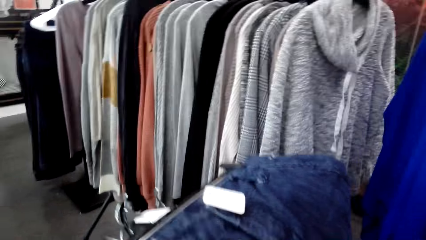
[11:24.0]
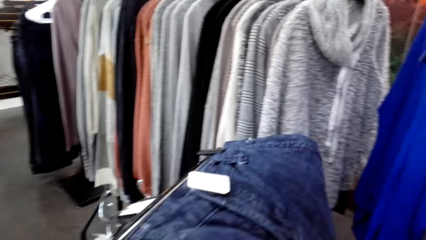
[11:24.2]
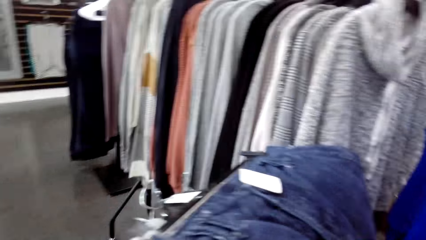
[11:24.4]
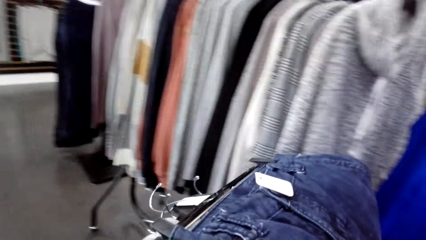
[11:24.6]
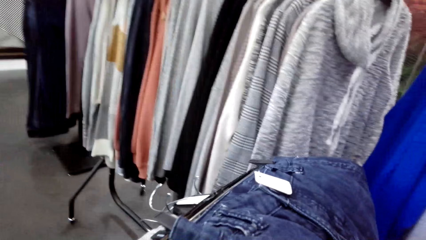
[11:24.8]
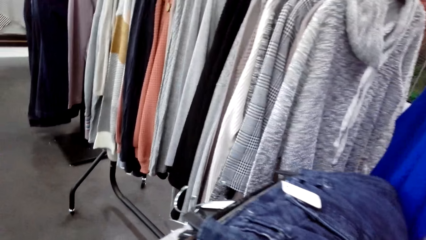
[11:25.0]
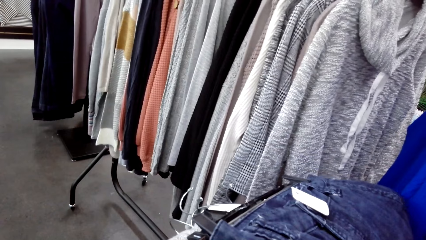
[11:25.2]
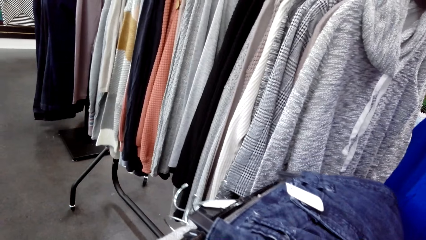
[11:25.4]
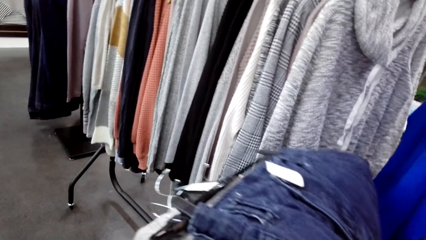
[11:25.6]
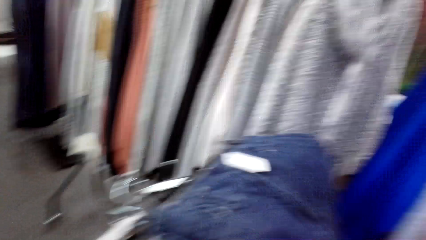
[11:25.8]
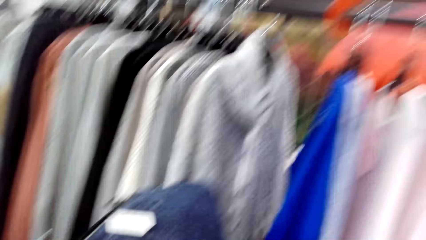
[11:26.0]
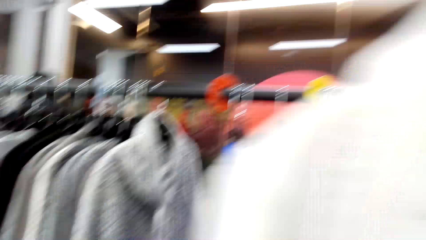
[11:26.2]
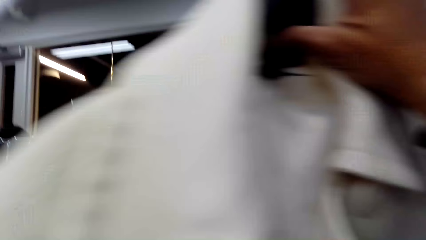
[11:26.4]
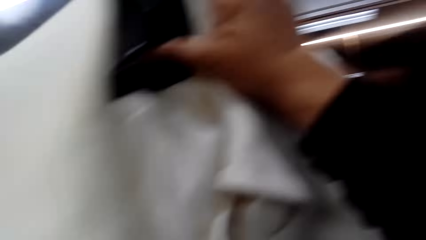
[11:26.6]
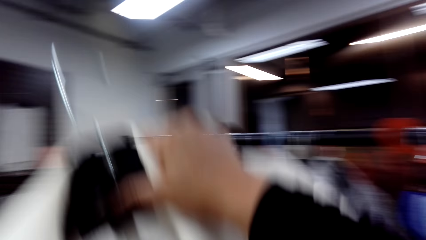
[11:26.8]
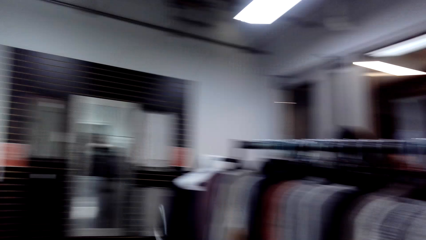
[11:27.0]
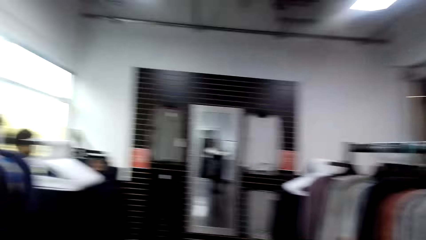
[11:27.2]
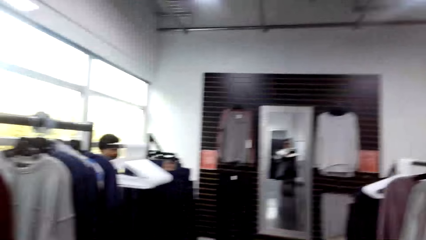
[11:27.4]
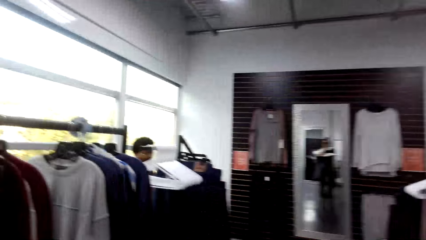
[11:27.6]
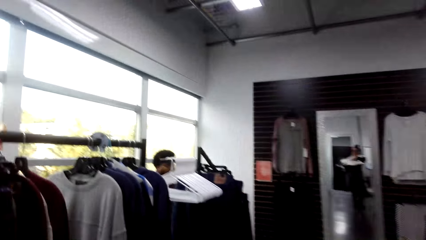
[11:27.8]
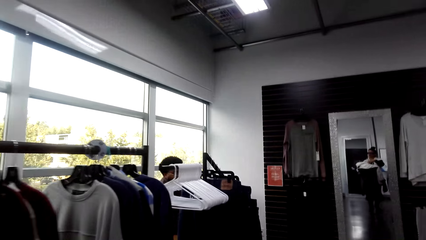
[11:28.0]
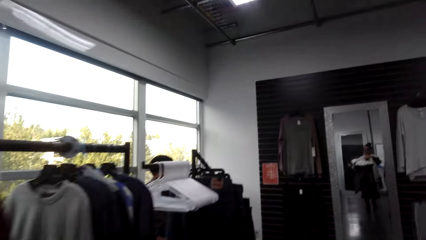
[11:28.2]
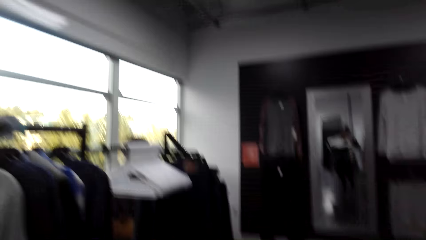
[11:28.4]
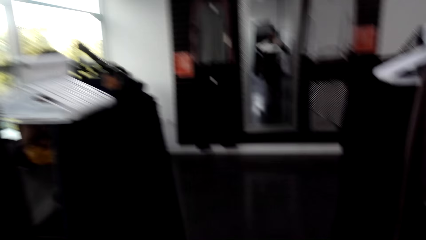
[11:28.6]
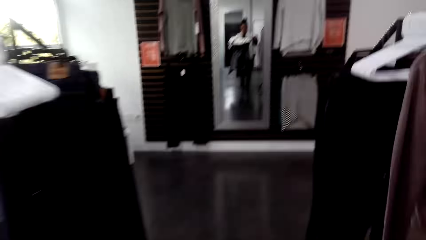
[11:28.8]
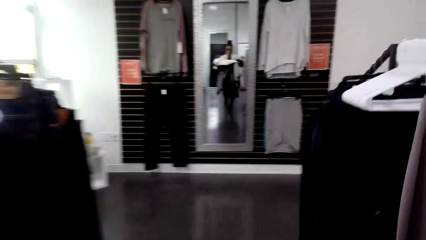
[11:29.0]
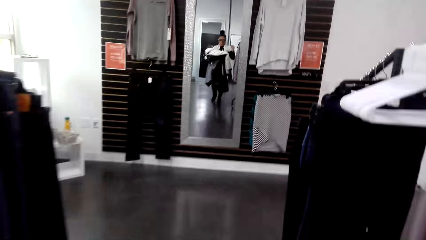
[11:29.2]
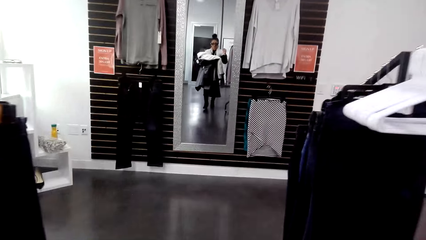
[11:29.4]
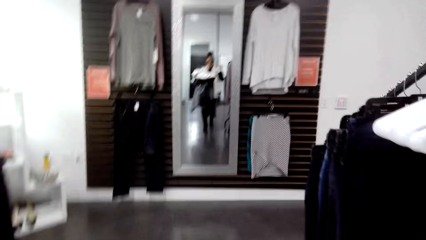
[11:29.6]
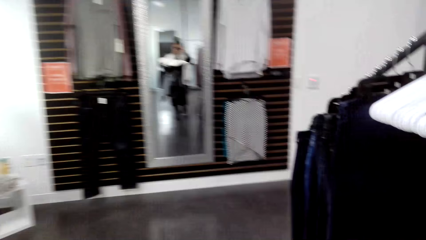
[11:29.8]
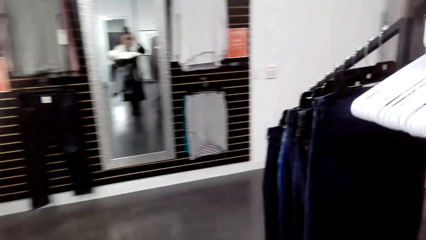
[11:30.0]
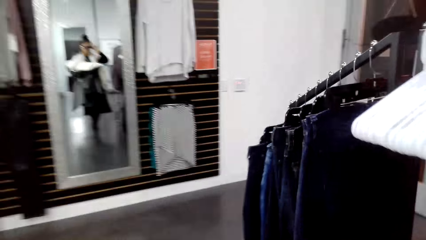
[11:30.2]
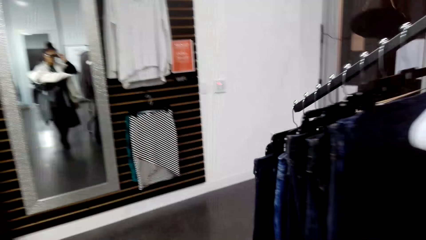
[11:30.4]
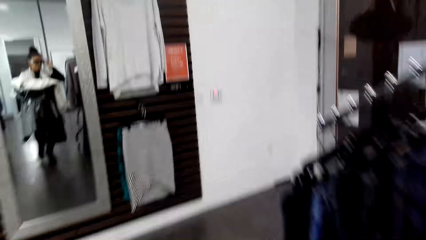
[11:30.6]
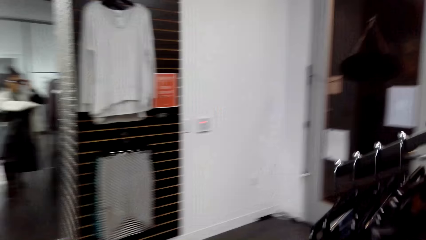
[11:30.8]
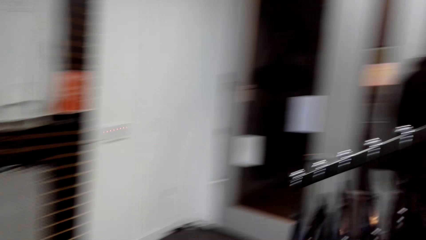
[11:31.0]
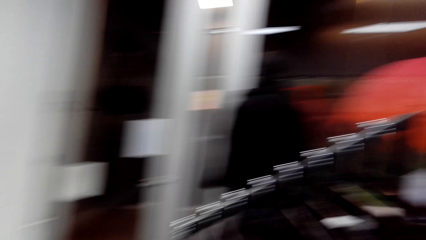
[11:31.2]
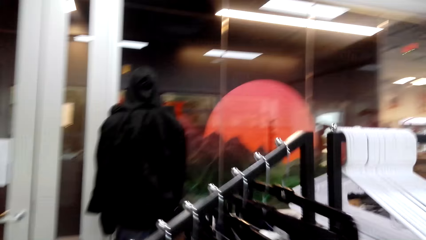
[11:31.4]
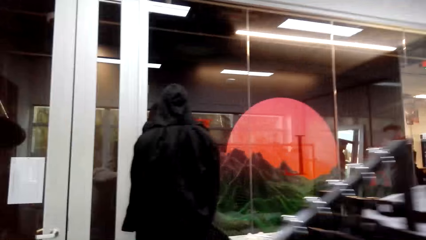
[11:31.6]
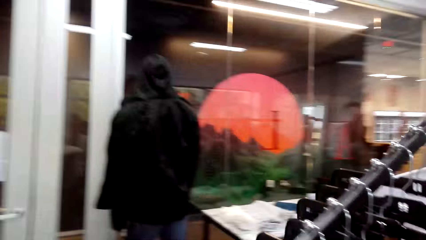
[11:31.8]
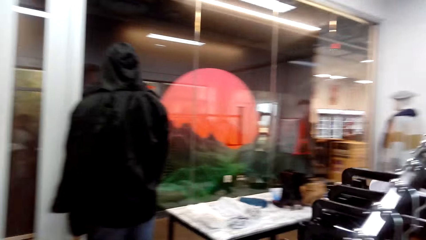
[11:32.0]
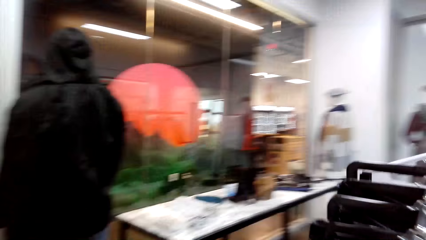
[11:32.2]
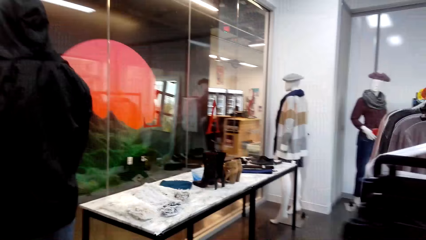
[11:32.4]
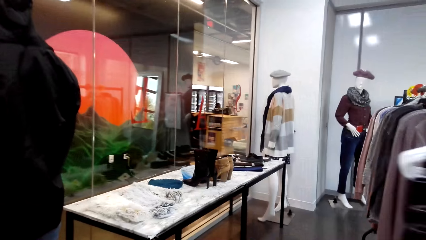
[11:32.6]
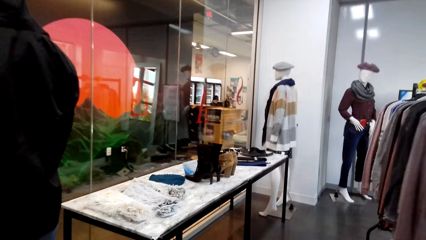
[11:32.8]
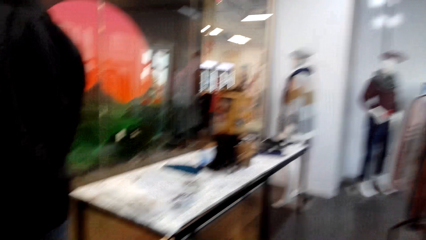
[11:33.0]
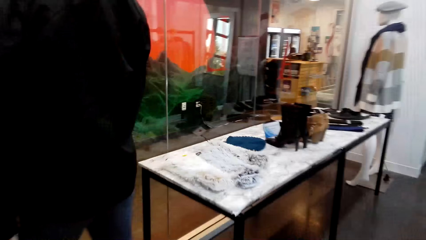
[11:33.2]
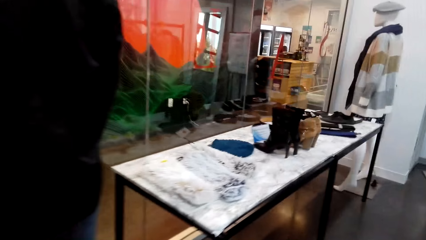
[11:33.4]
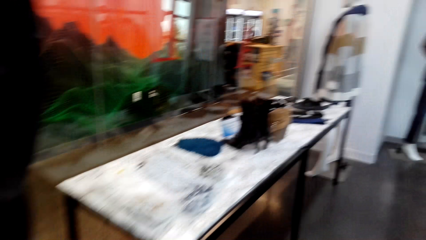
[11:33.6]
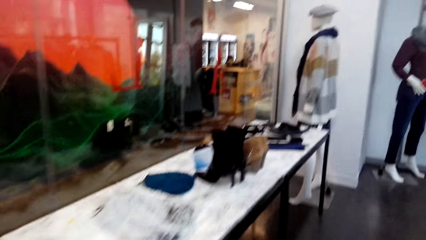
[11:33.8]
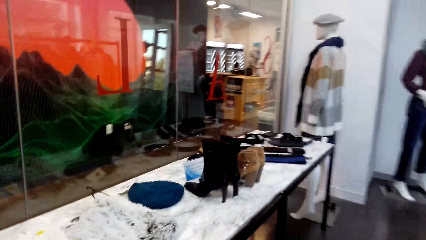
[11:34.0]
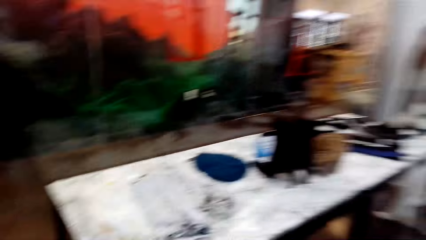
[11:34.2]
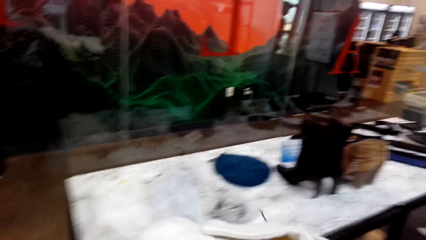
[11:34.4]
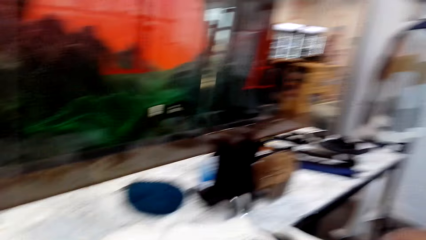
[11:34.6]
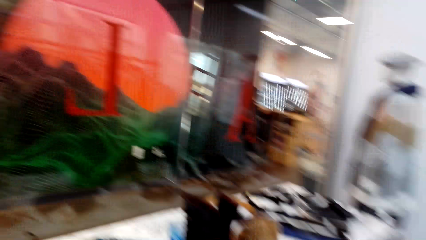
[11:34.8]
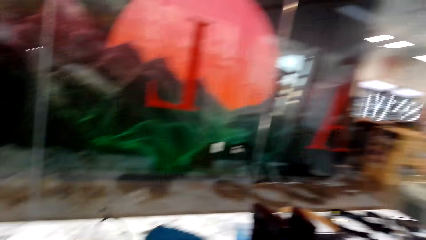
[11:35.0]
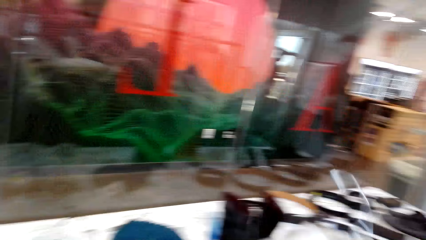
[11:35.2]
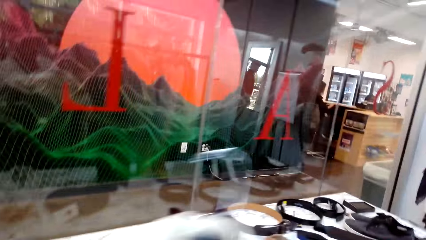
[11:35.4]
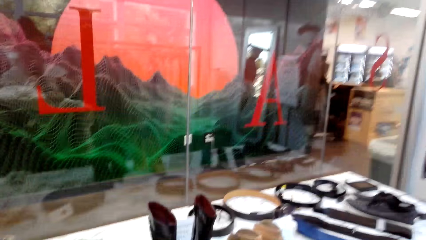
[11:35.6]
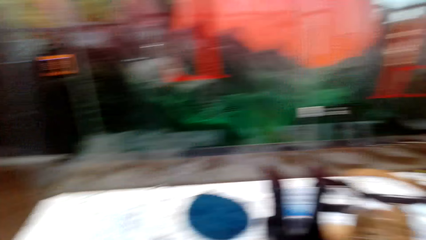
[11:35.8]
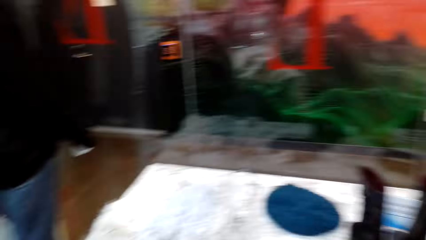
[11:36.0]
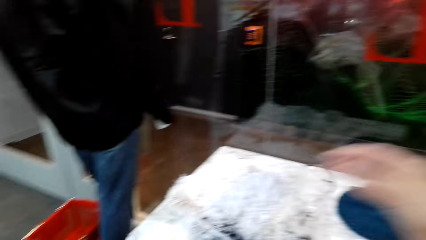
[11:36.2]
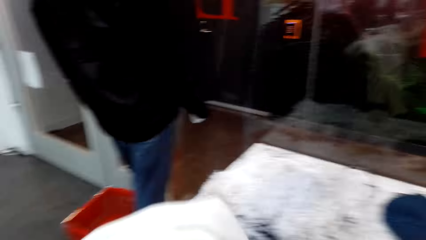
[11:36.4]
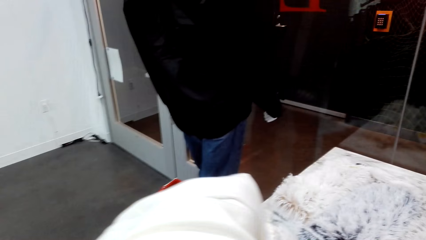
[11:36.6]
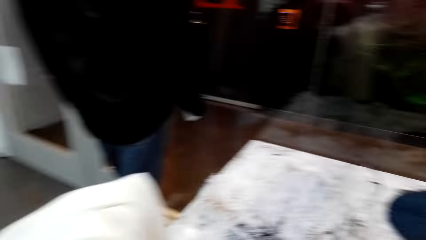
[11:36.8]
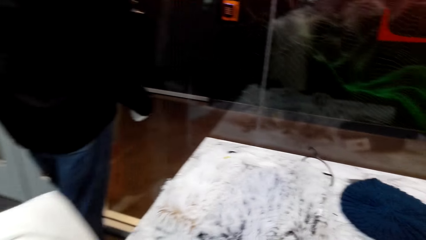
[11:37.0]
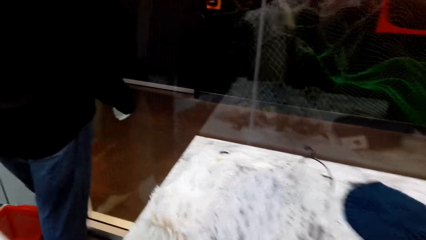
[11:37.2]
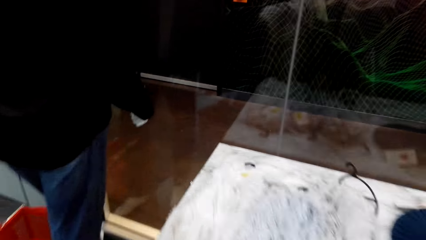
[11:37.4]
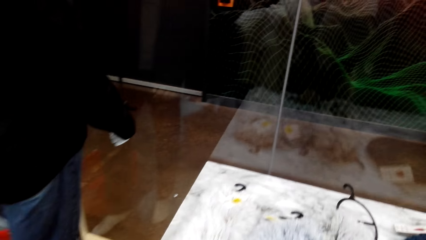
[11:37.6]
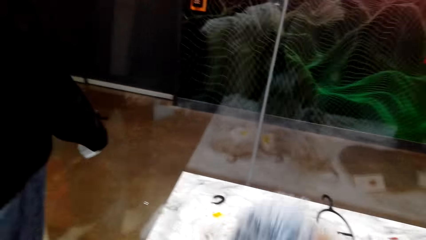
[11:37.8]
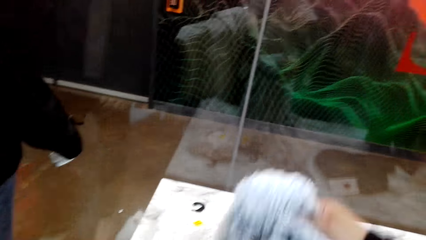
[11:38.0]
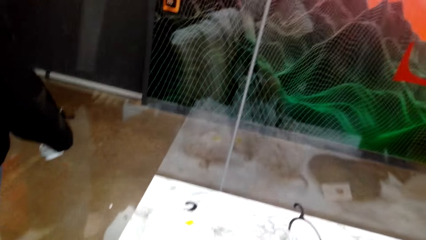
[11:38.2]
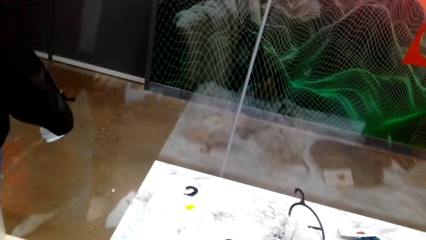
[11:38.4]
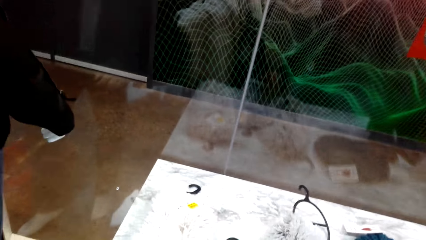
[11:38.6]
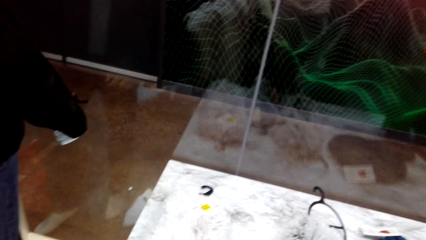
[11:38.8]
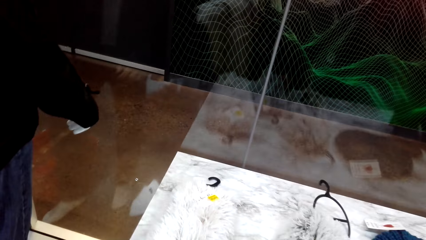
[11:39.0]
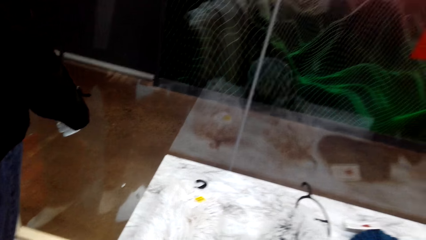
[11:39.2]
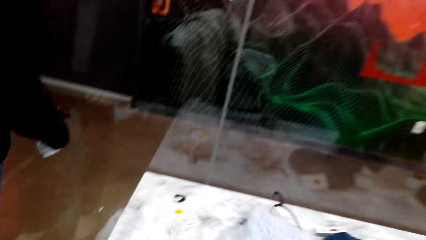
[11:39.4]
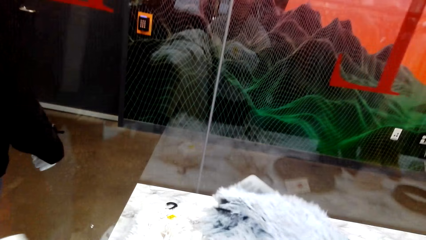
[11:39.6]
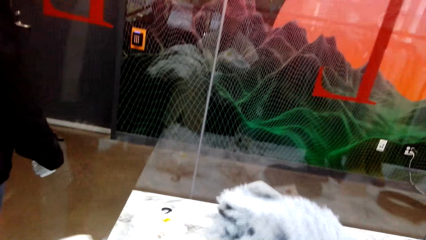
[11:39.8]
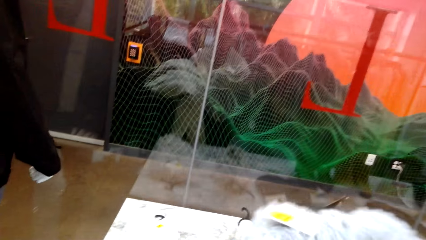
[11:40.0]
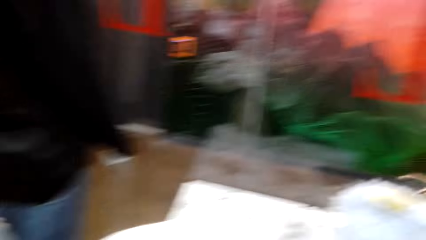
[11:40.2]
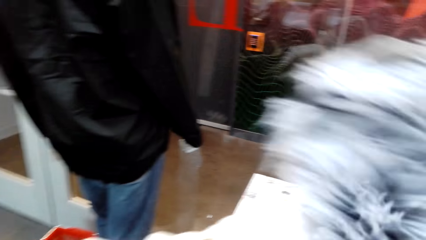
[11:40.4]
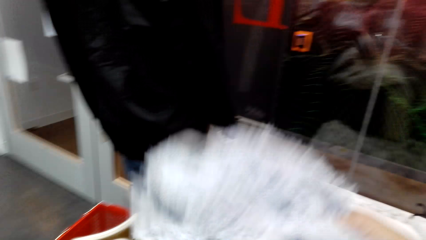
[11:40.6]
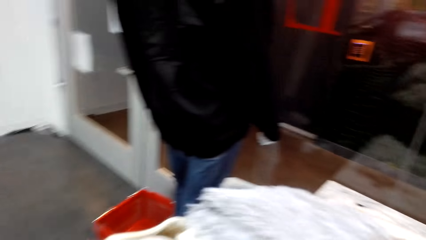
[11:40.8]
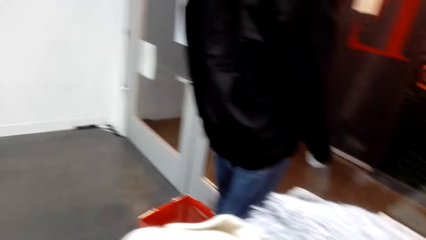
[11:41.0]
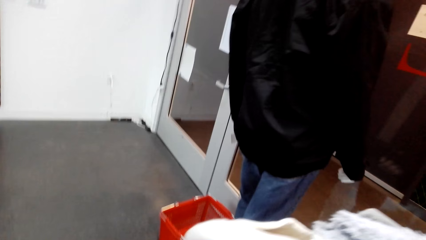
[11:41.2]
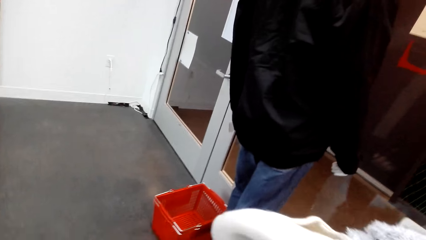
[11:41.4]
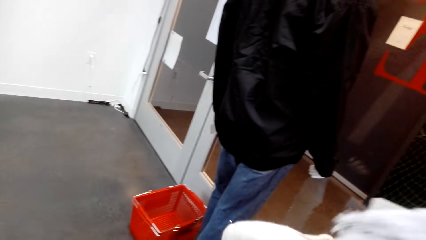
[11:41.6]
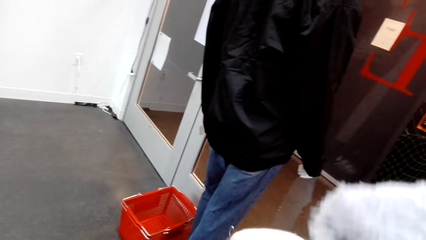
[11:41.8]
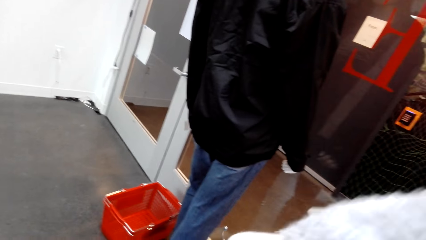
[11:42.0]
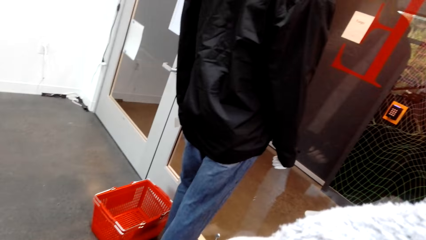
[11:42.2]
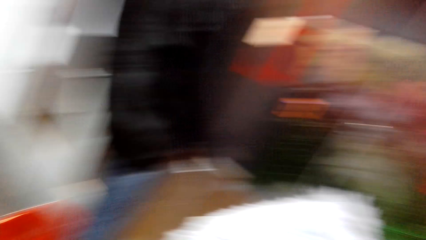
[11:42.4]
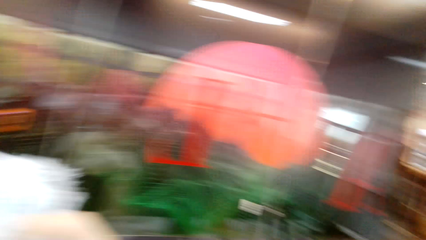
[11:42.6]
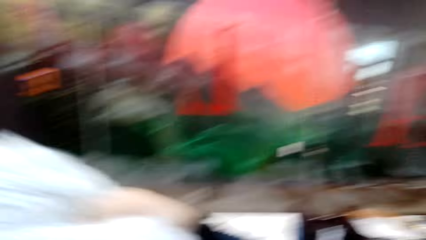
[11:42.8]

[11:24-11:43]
The camera wearer walks around the clothing store. They walk. They look at the display in the clothing store and pick up a fluffy scarf on the display.
